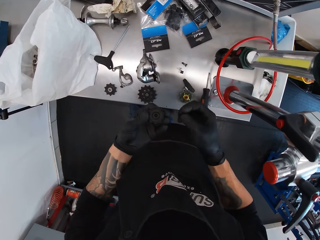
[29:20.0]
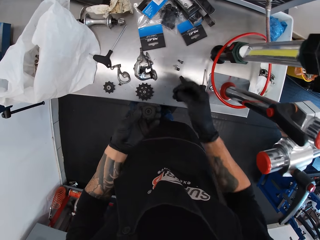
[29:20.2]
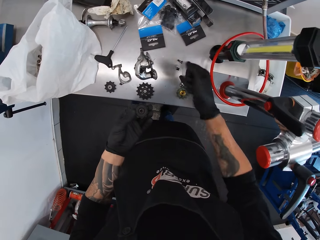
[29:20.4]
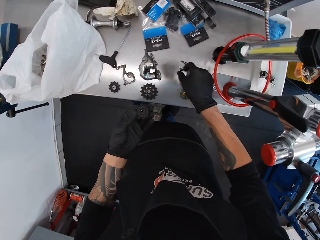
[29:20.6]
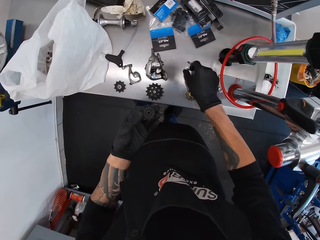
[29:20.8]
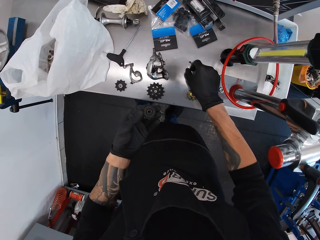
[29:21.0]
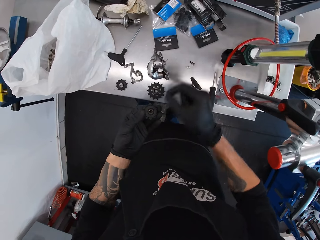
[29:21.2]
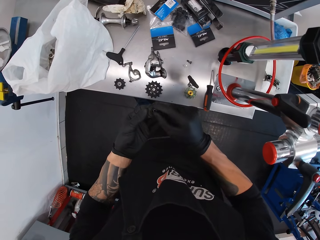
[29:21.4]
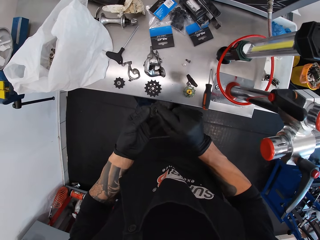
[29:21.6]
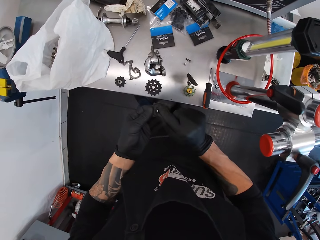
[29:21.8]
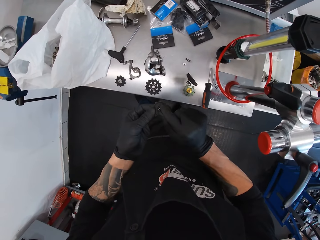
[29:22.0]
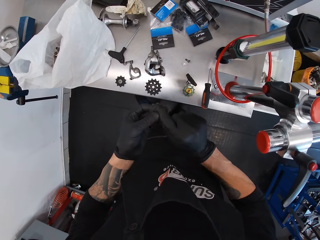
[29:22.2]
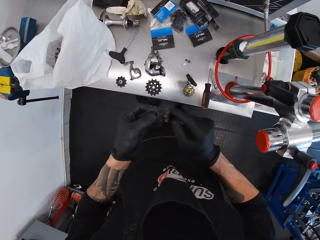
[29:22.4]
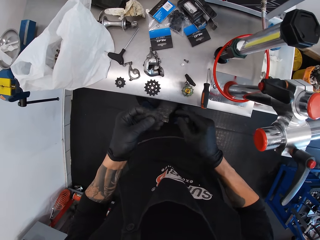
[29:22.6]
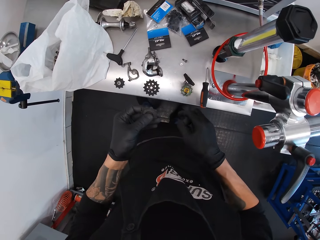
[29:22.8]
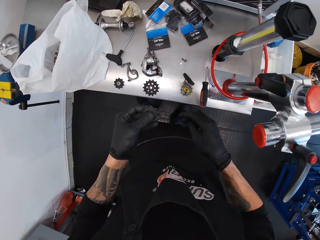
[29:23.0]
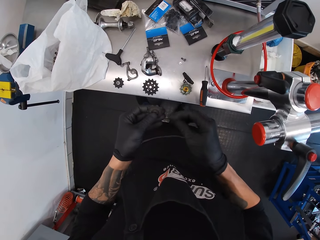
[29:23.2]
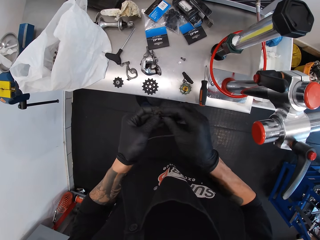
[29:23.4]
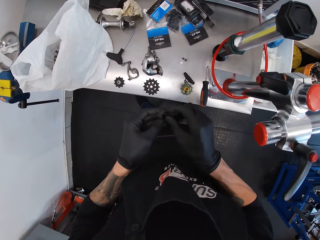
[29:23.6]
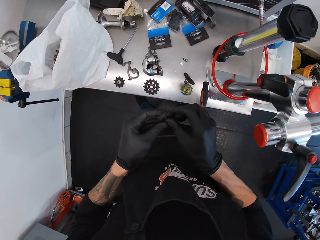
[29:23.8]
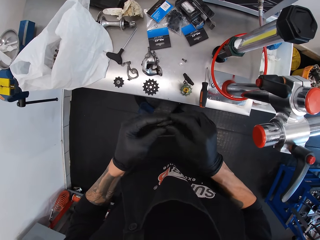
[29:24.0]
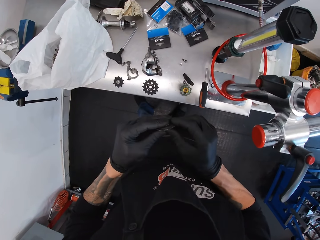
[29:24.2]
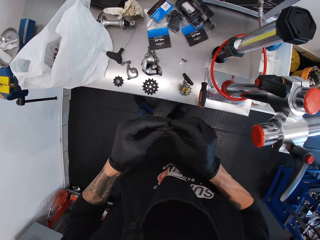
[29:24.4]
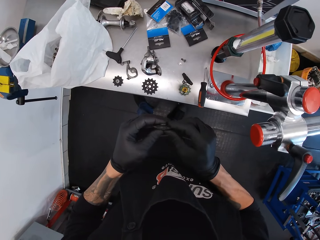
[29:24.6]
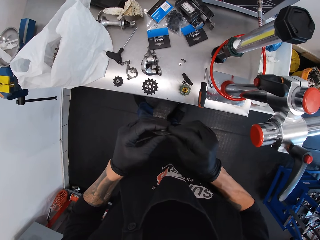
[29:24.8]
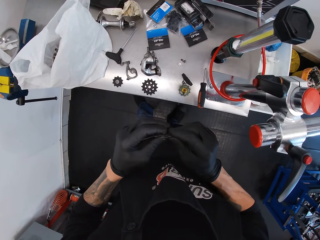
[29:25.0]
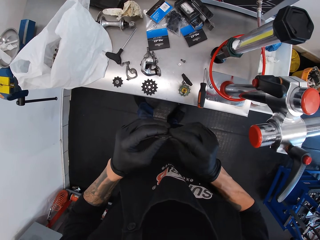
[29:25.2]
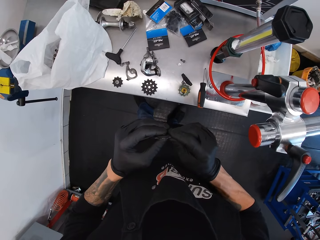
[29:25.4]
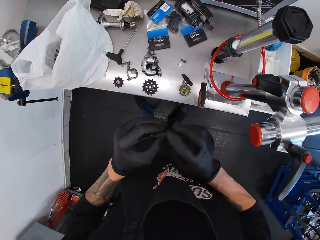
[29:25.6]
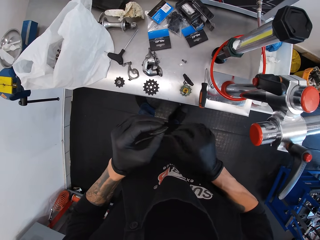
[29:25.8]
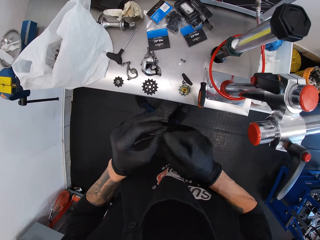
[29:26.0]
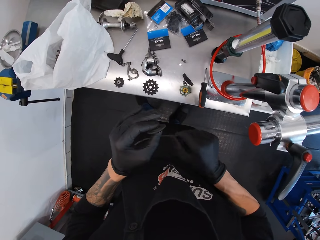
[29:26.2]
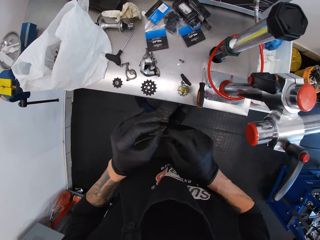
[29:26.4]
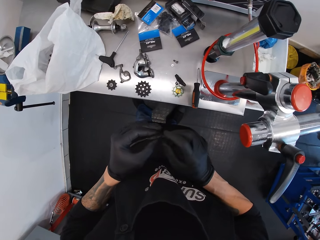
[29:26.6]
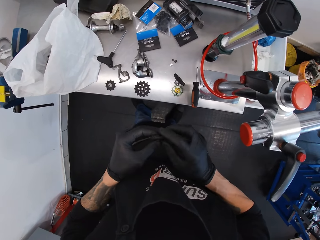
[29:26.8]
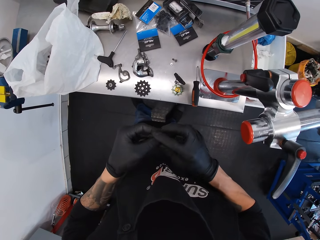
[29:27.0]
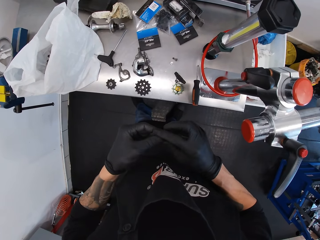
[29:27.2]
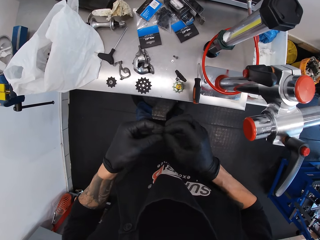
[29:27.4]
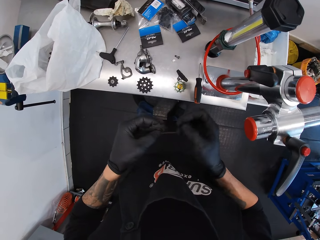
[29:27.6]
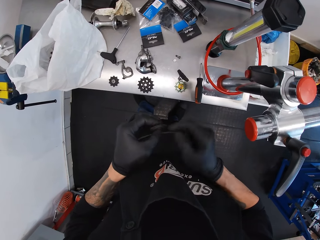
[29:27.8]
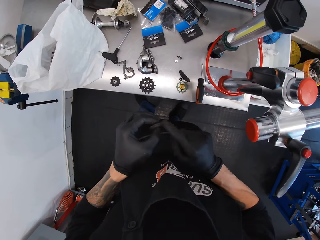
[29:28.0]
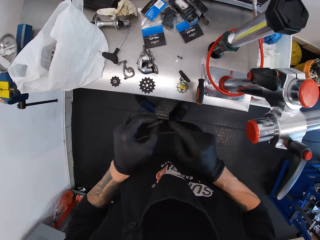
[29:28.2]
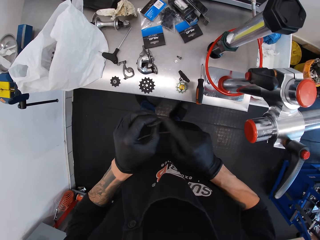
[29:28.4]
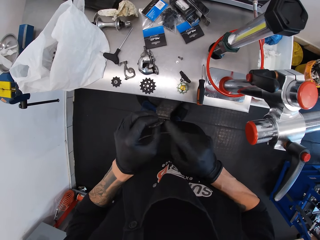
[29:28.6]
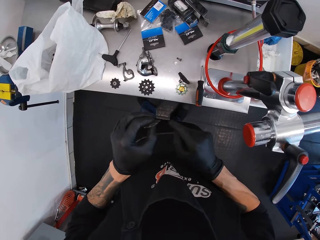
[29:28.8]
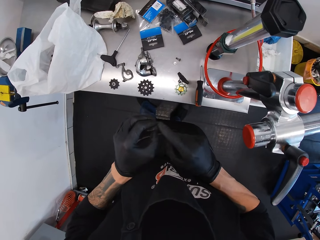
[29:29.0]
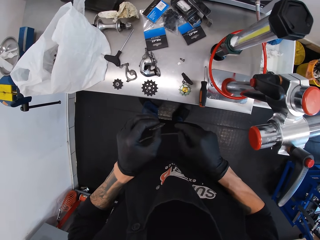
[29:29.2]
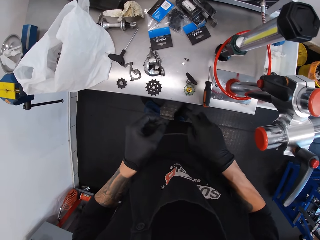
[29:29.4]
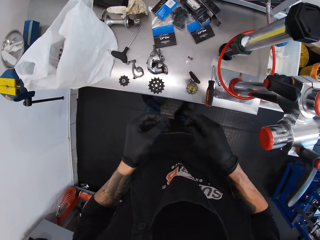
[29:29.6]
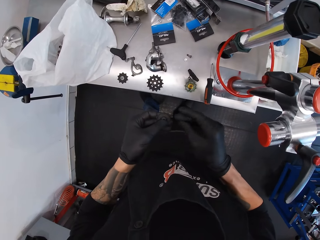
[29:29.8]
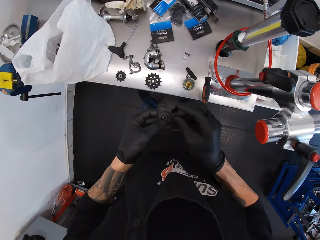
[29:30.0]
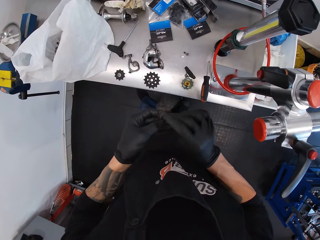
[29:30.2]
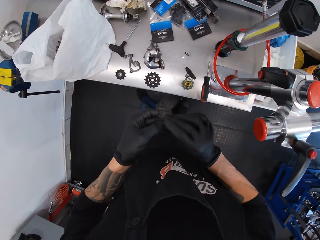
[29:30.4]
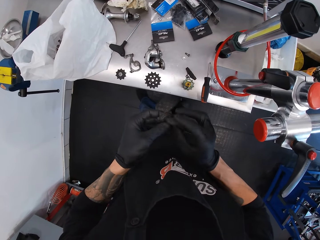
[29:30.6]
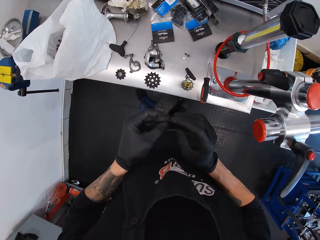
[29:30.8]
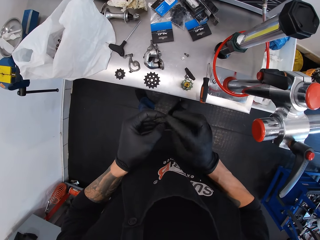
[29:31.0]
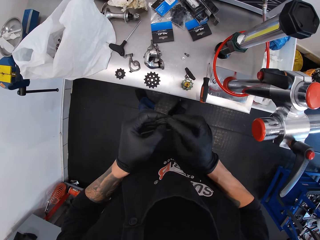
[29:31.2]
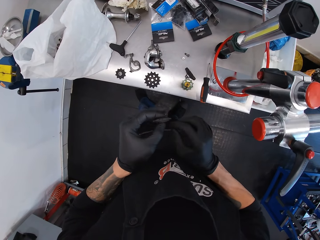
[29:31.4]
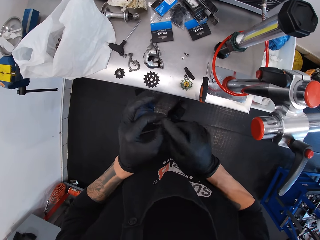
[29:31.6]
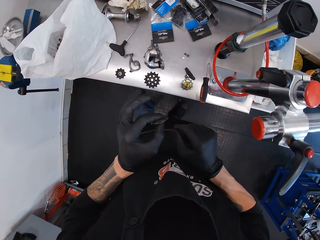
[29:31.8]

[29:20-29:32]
The camera wearer picks up a nut on a counter. They adjust a chain wheel. They fix something.

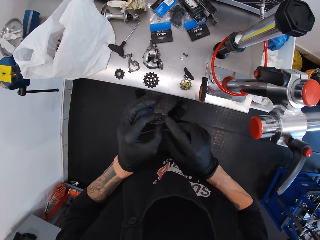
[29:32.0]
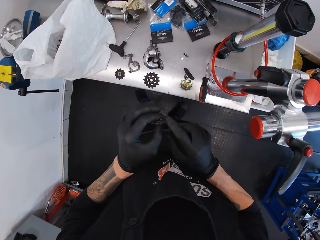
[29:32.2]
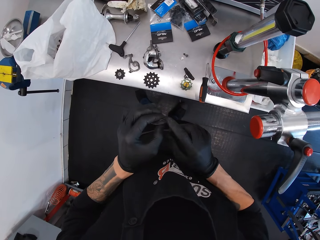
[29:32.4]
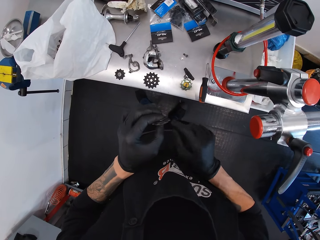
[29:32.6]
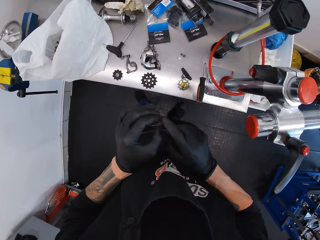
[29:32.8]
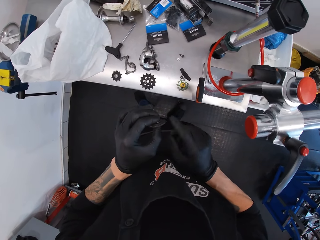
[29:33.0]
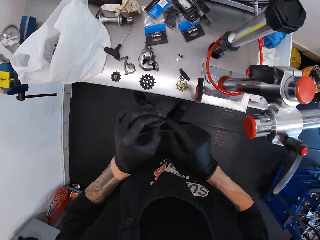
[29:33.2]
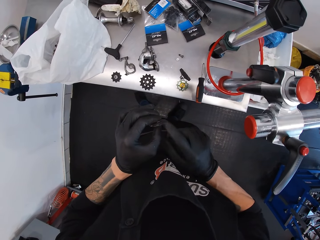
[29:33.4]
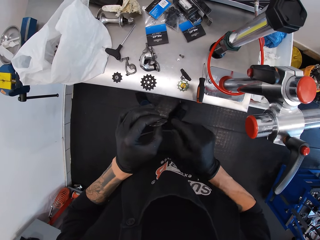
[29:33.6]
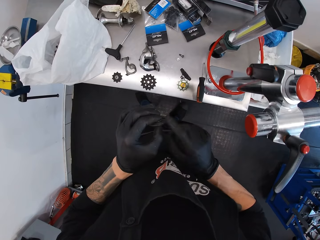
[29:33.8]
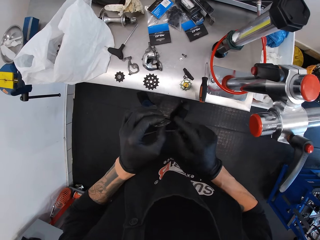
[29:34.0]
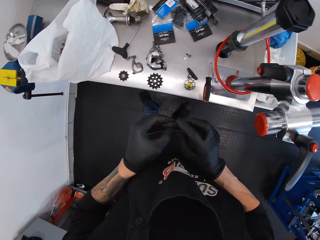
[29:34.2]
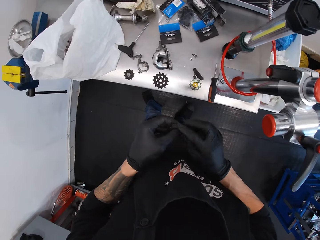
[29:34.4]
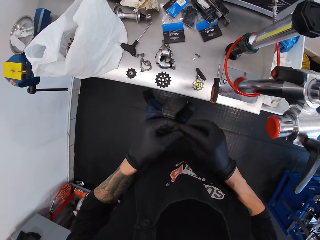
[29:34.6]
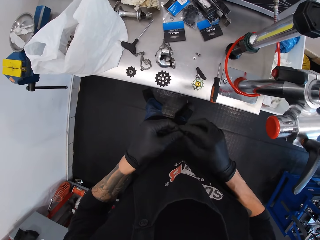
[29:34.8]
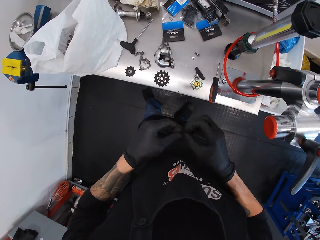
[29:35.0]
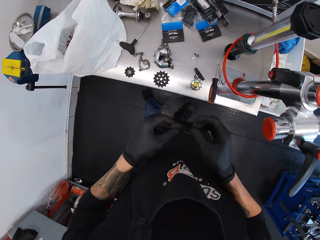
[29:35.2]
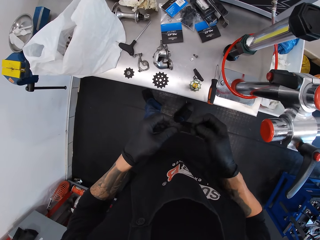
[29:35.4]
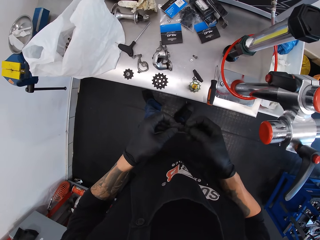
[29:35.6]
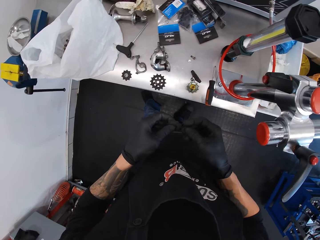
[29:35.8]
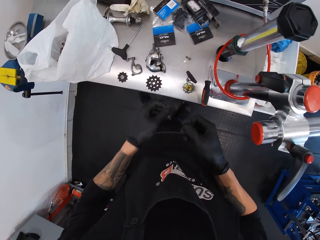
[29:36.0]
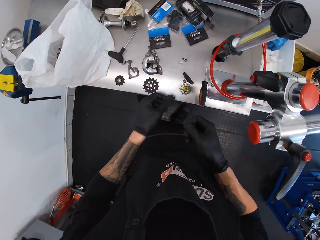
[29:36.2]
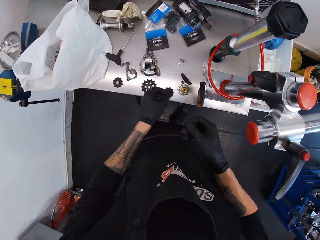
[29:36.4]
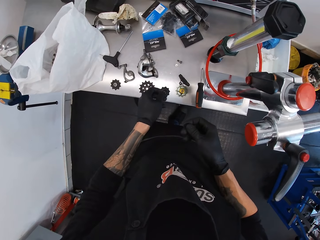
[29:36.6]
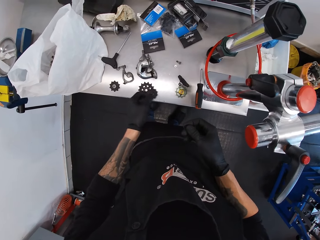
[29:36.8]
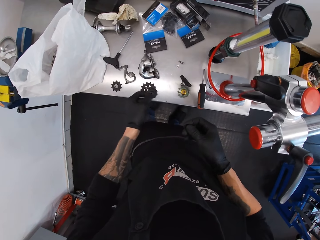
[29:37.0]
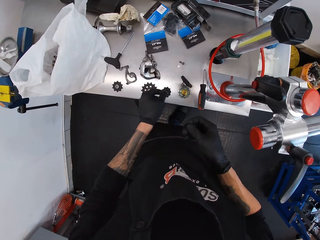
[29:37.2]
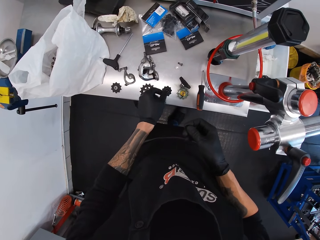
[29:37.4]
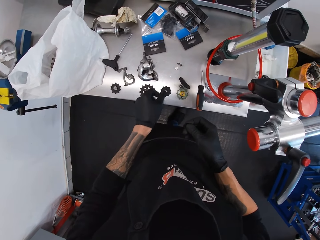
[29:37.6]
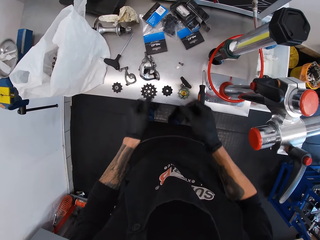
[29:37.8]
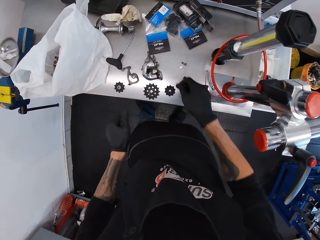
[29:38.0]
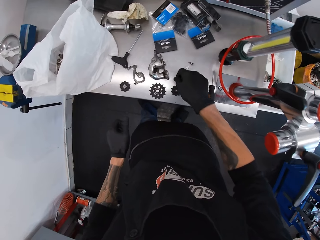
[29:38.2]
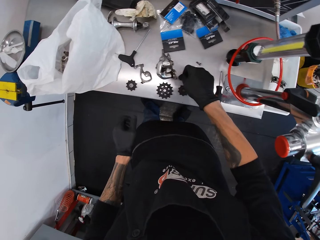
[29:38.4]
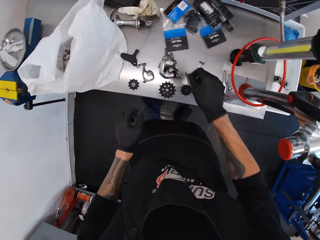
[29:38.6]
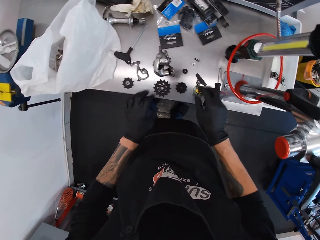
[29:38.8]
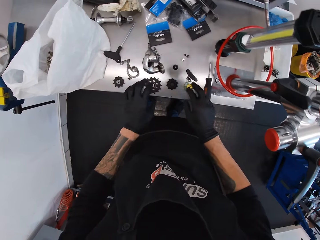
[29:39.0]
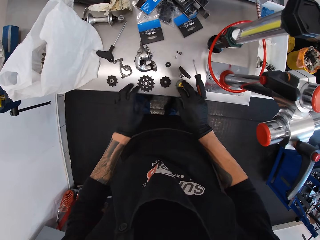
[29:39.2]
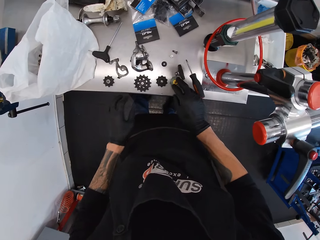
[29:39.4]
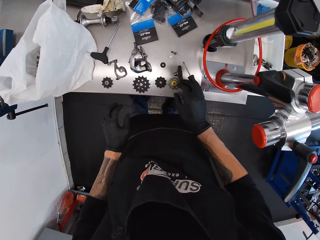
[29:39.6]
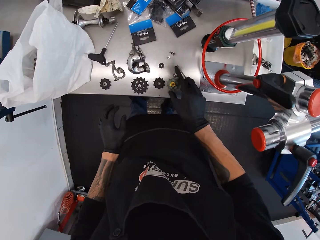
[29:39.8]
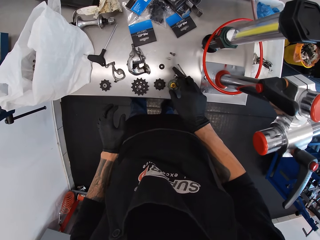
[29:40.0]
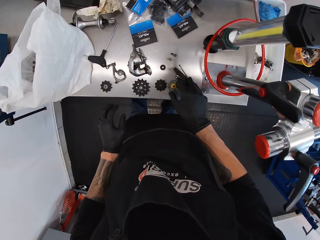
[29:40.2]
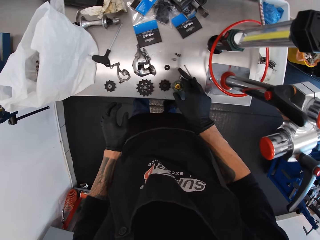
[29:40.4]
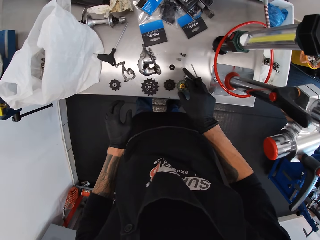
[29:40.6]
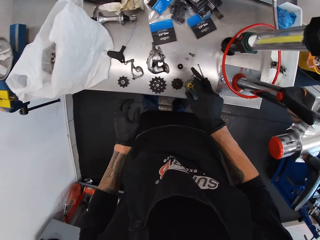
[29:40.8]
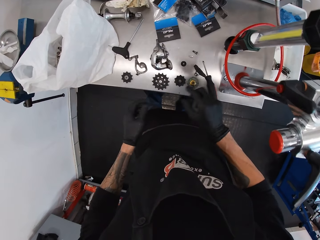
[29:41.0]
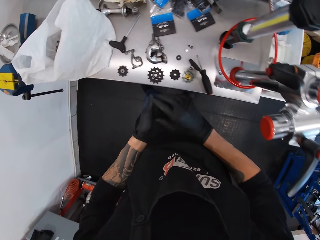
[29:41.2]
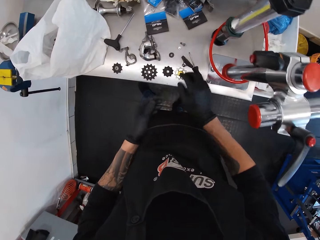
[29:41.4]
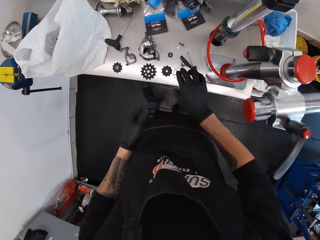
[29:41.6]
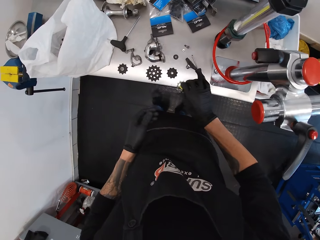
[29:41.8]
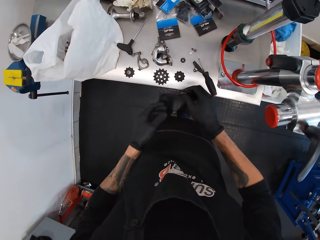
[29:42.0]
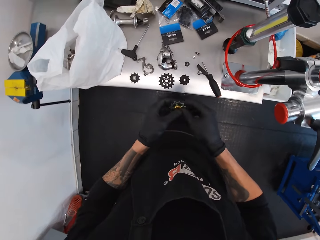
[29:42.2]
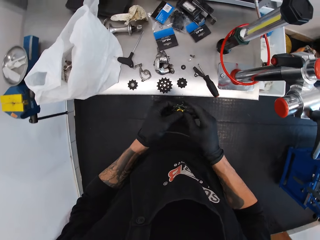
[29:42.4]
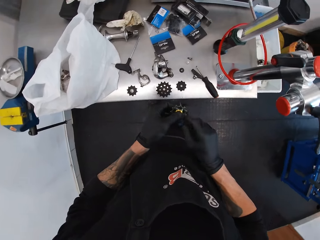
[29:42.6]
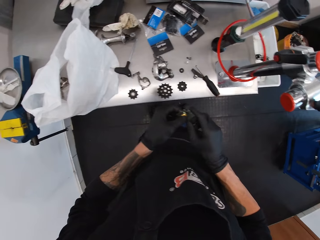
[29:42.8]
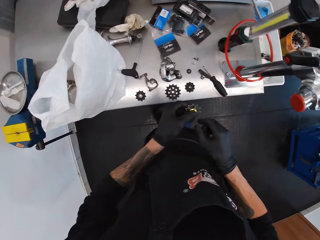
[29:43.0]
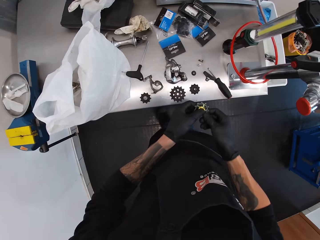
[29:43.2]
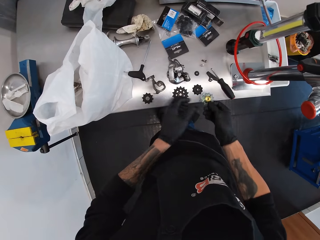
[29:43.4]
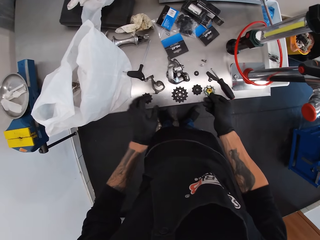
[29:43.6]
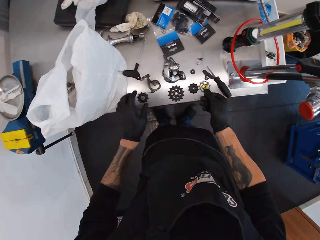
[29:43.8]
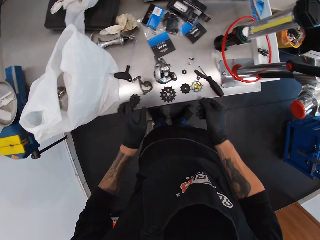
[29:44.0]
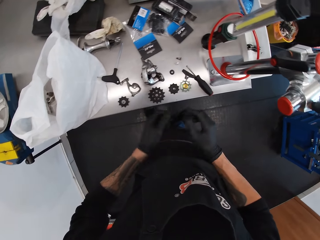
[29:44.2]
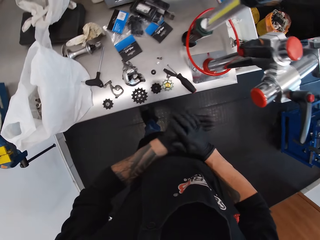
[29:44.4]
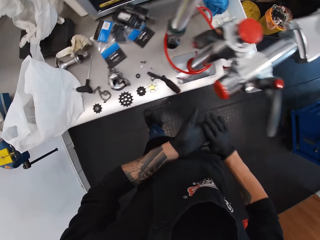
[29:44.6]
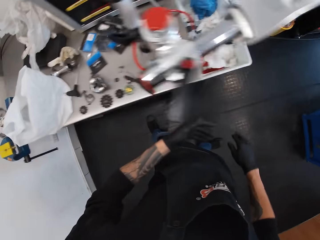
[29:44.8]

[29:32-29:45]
The camera wearer puts a chain wheel on the counter. They hold the chain wheel. They take something. They adjust the chain wheel.
